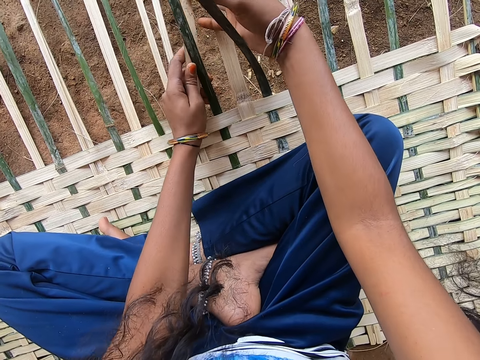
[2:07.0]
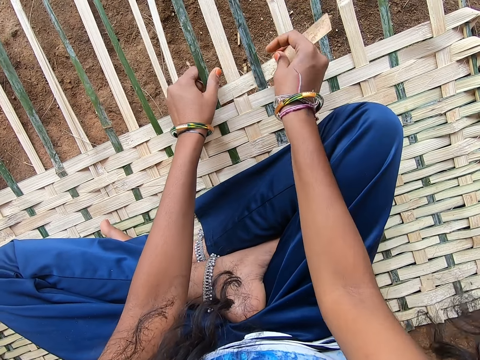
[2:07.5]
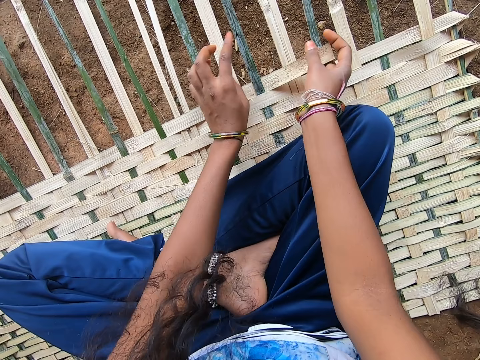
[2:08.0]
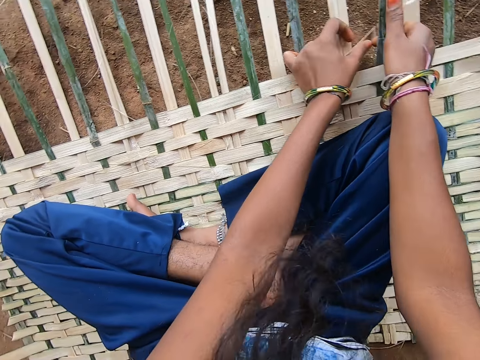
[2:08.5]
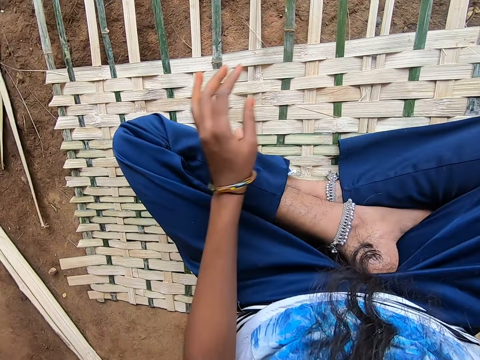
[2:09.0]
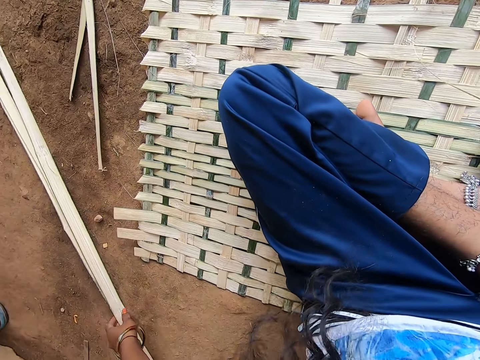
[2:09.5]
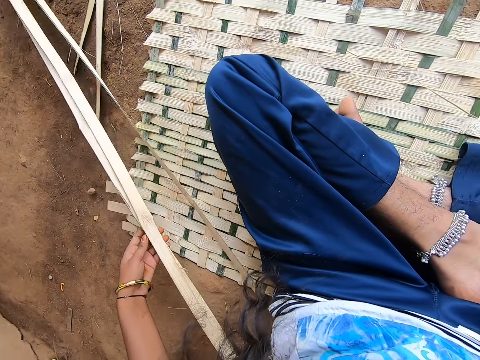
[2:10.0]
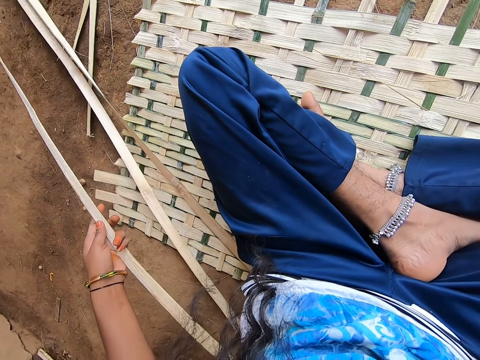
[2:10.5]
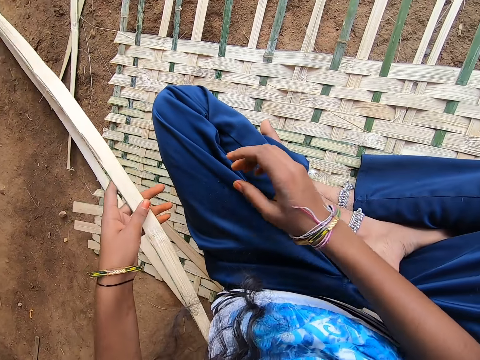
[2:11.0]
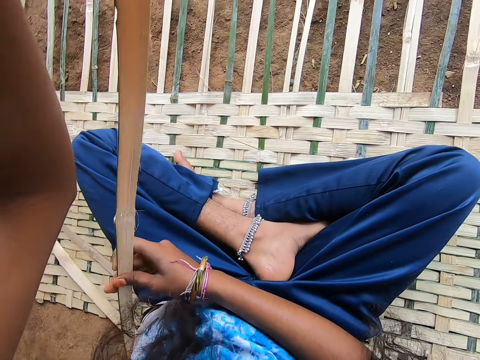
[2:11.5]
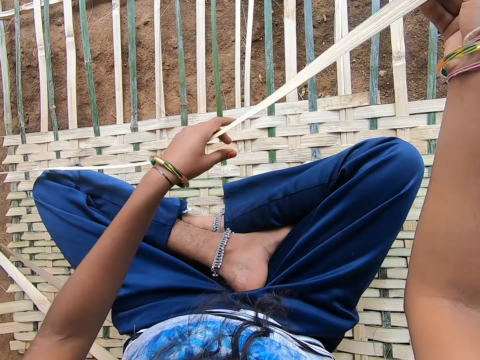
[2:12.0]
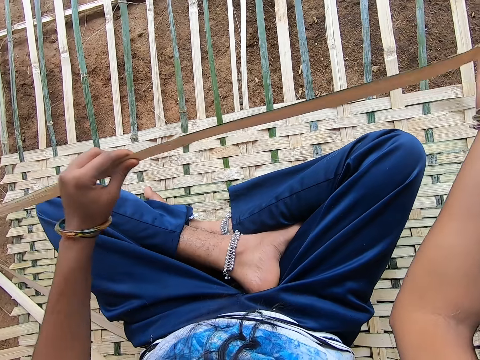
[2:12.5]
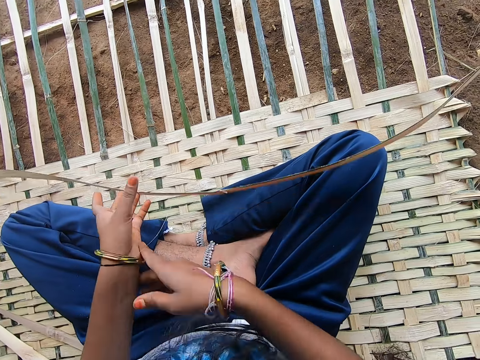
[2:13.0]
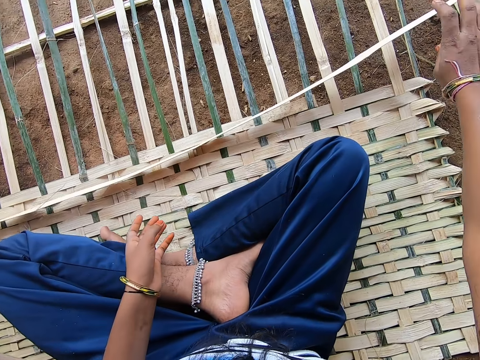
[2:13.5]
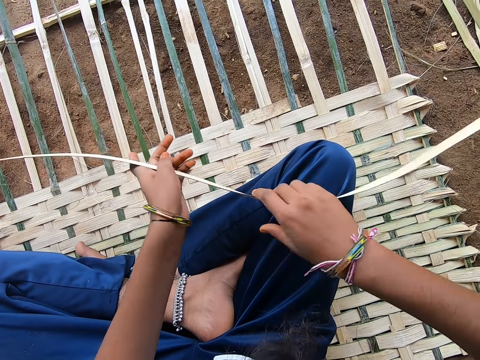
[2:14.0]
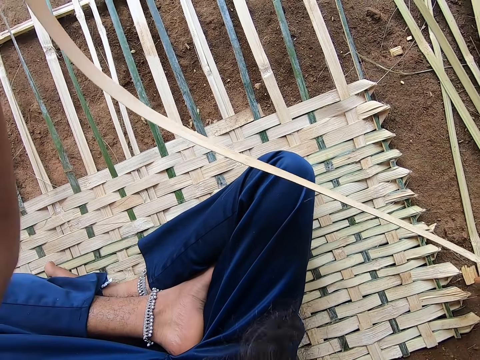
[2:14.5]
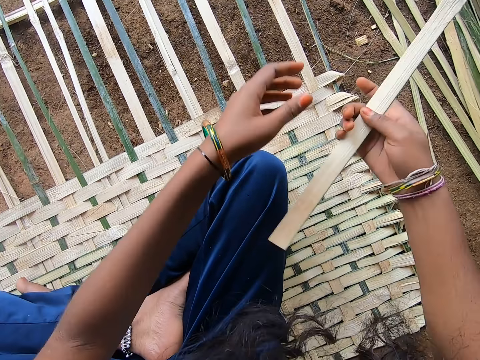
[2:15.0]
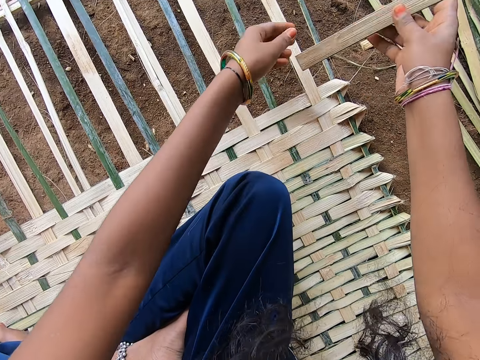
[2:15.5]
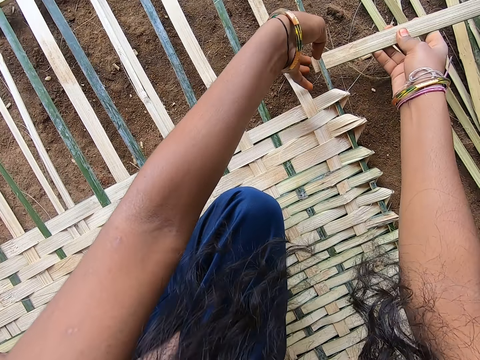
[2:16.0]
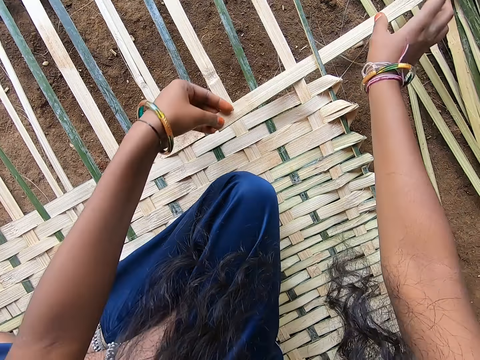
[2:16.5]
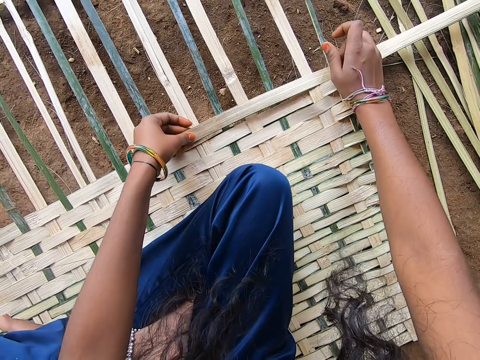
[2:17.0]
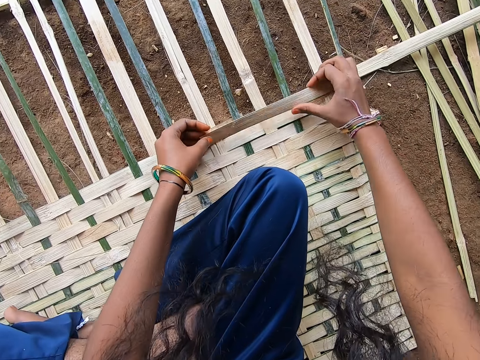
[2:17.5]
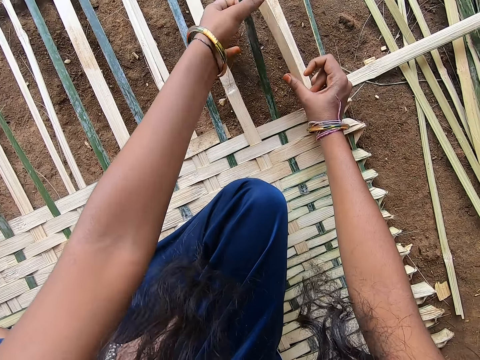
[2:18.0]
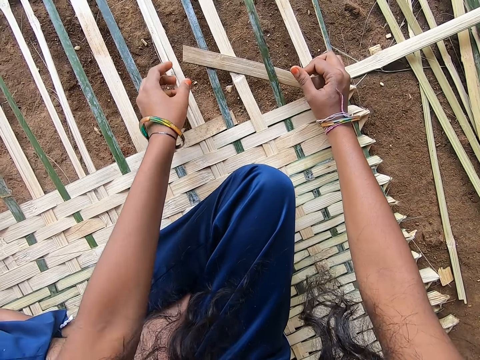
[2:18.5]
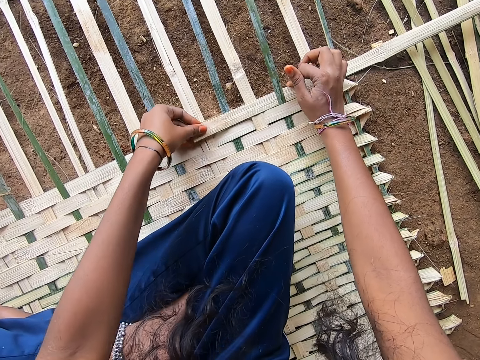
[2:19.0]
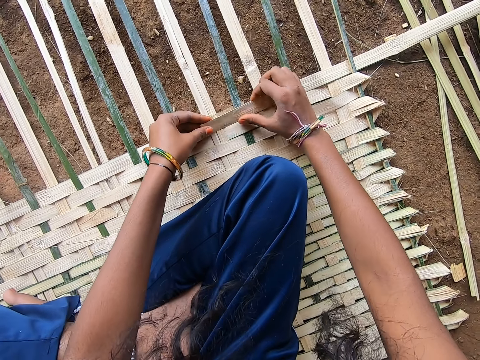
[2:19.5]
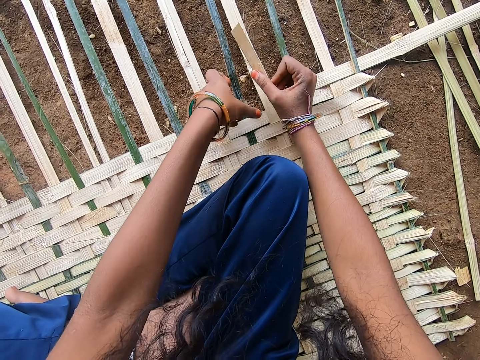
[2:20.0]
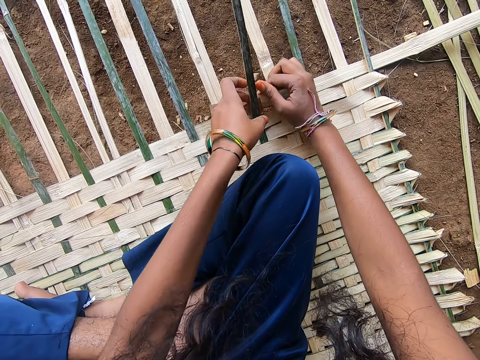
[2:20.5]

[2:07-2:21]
The camera wearer touches reeds on the ground. They pick up a reed or bamboo stick from the ground. They hold the reed with both hands. They speak to a lady. They drop the reed on the mat. They pick the reed from the mat. They put the reed through the string of reeds on the mat. They fix the bamboo sticks together. They weave the reed through the mat.

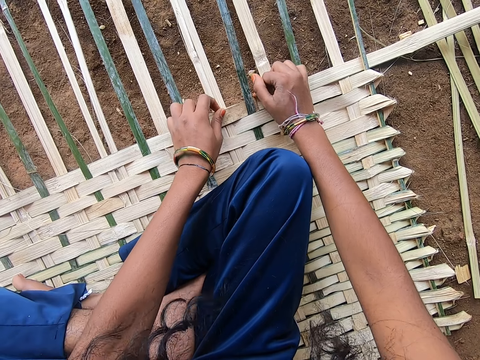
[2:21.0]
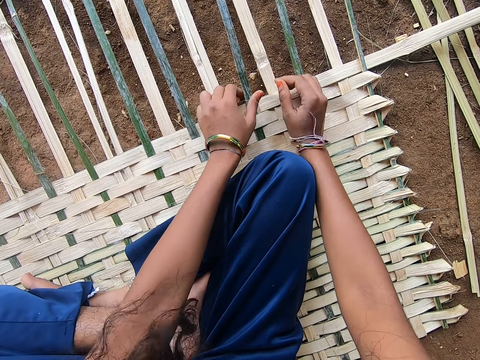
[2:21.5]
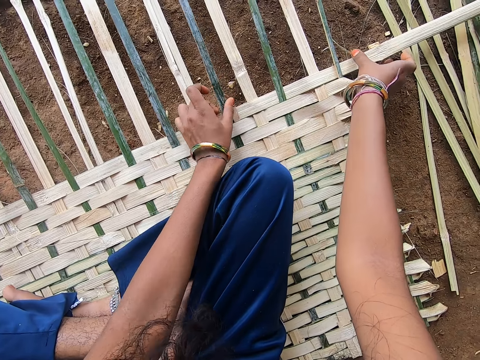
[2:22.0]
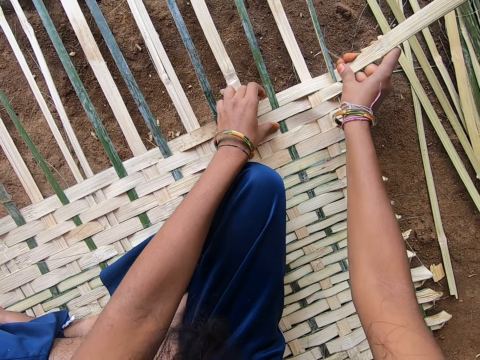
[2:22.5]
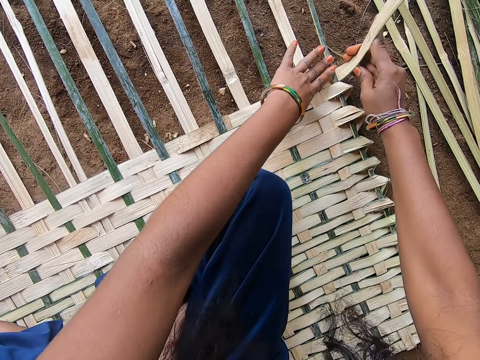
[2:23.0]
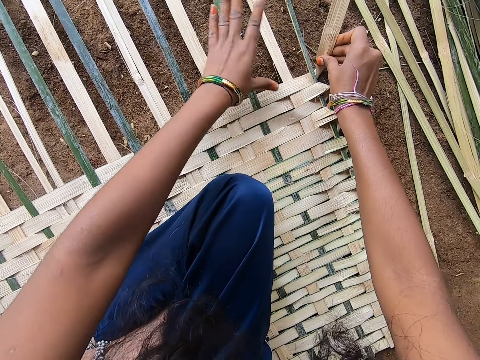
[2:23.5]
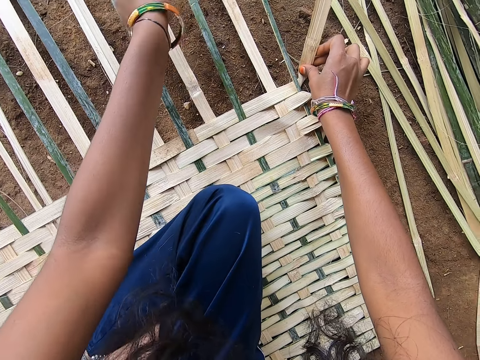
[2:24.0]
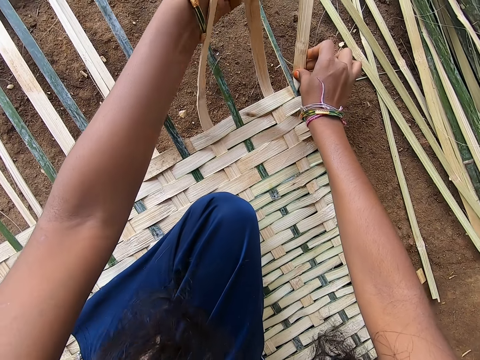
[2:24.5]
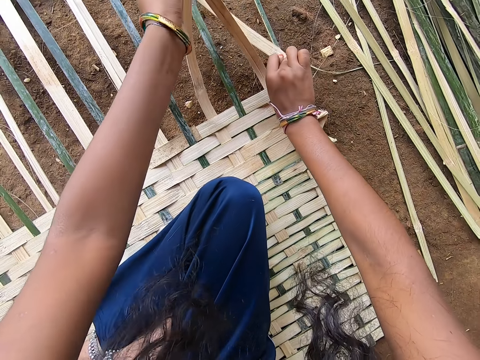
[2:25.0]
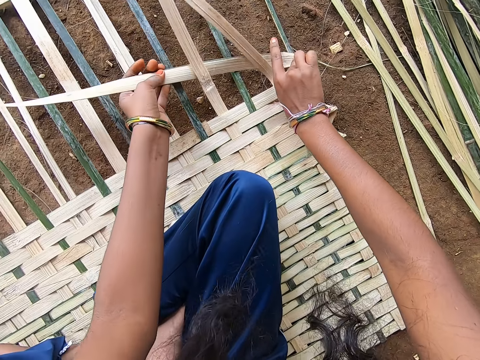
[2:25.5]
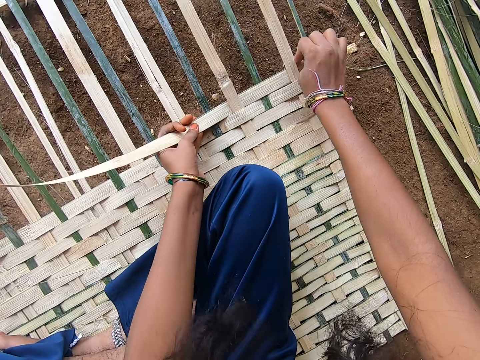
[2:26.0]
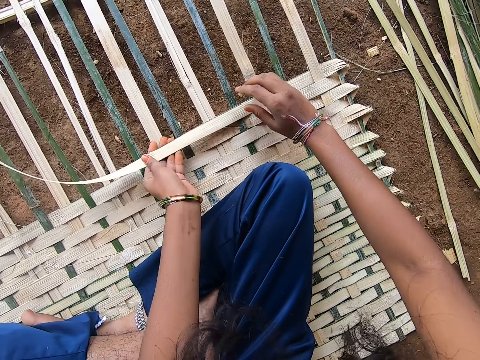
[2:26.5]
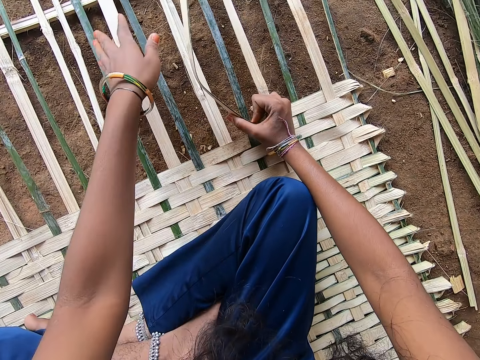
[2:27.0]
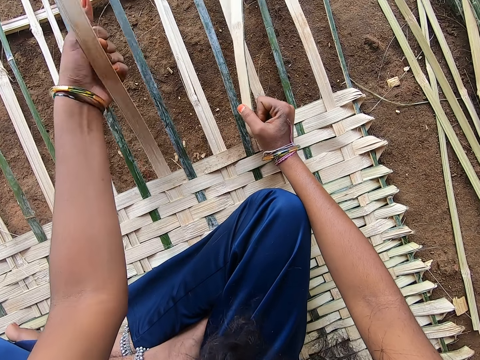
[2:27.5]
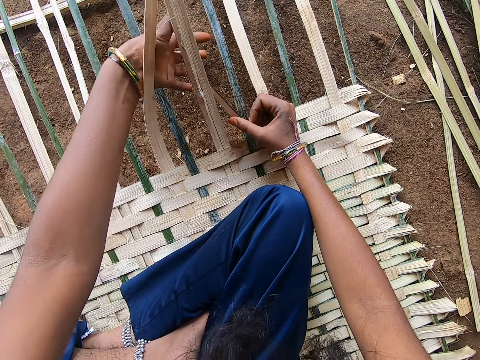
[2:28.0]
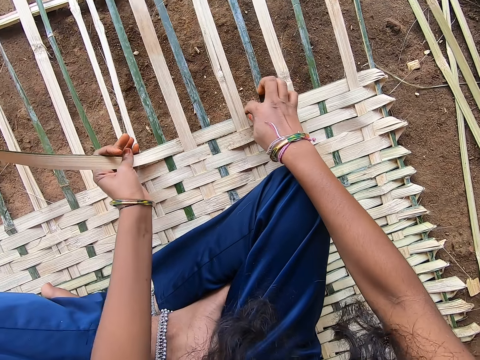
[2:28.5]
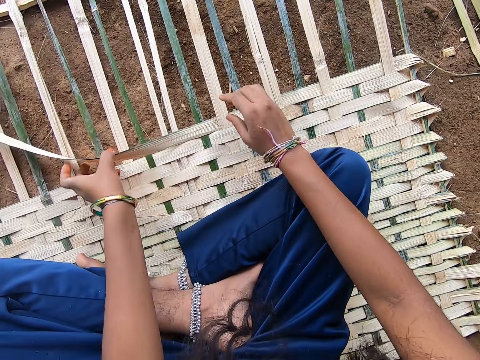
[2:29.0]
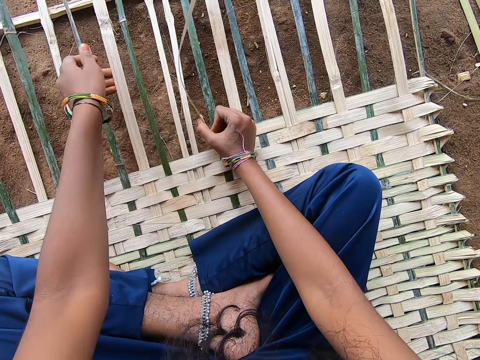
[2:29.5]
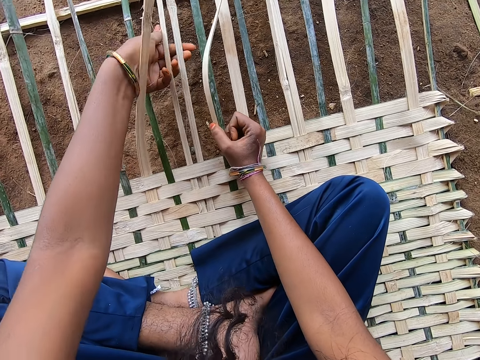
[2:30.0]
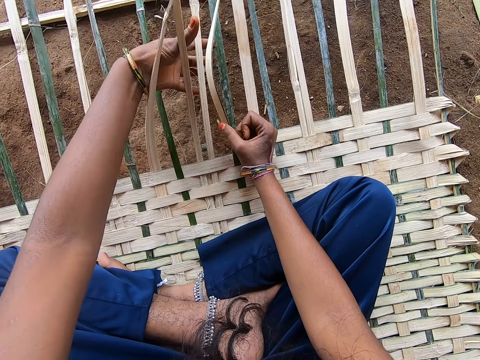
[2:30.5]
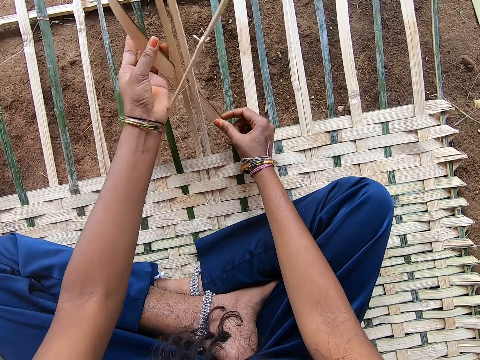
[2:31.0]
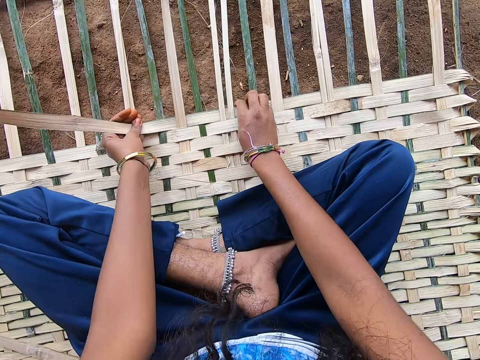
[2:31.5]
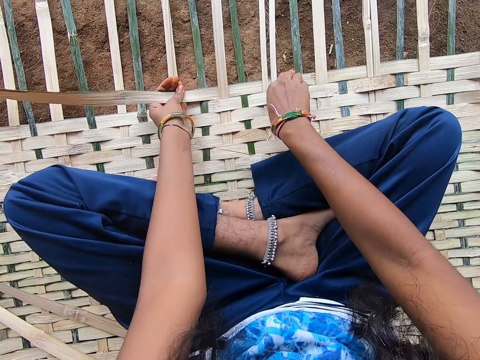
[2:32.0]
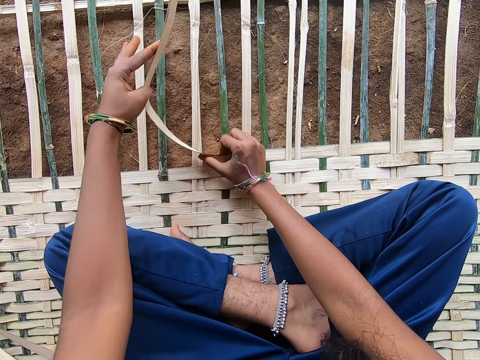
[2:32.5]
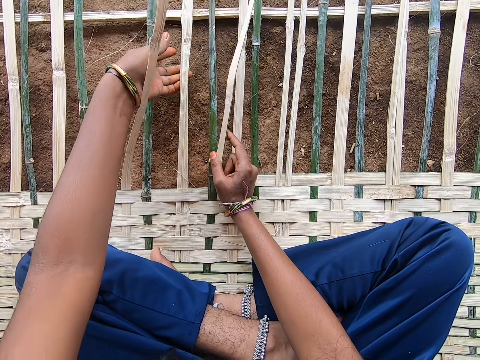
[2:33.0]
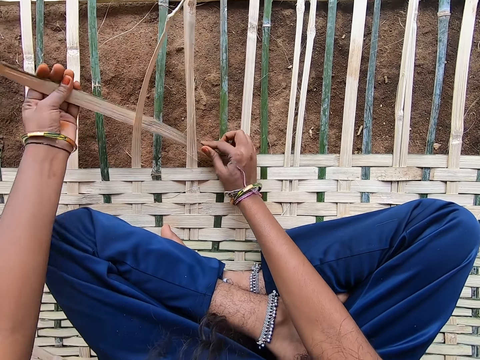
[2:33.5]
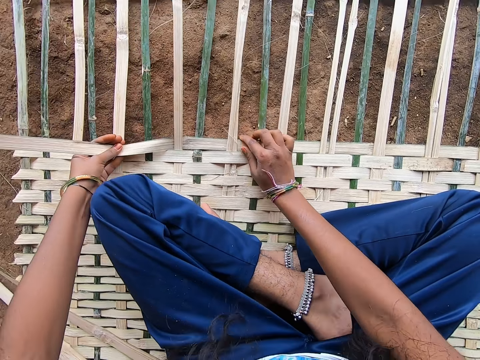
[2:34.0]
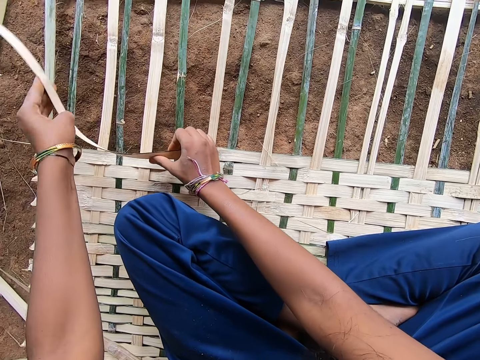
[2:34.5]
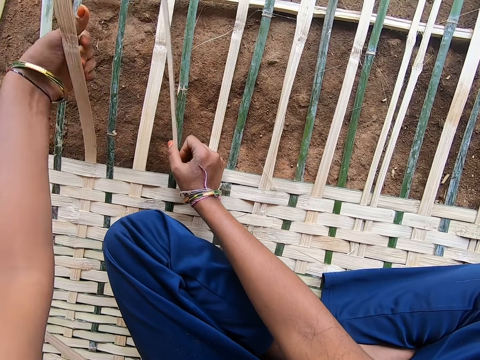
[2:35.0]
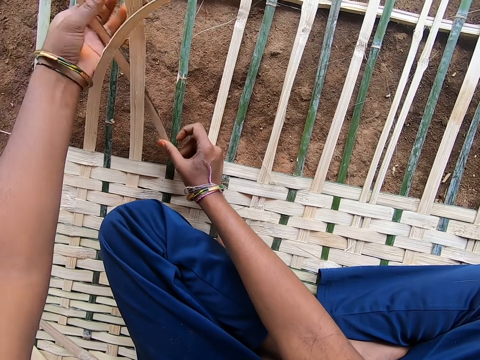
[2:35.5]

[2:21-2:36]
The camera wearer presses the end of the reed in the mat. She grabs the reed. She folds the reed at the edge of the mat. She weaves the reed through the mat. She moves her legs on the mat. She weaves the reed through the mat.
